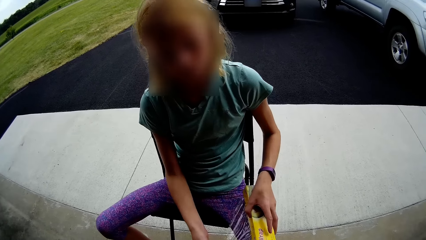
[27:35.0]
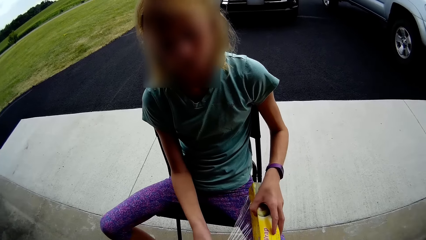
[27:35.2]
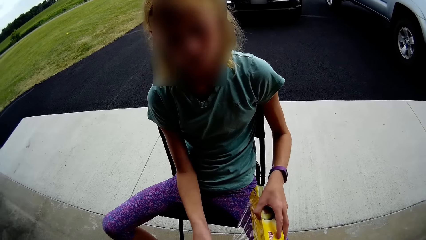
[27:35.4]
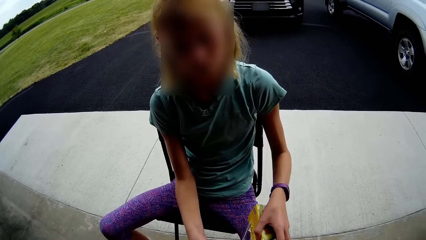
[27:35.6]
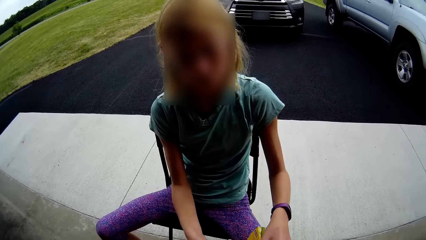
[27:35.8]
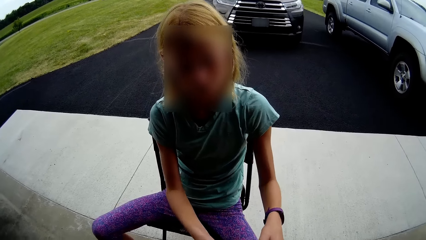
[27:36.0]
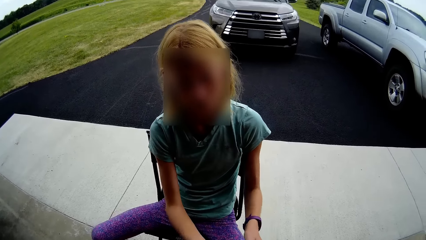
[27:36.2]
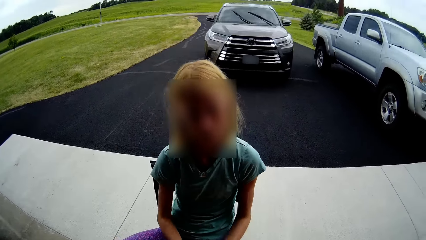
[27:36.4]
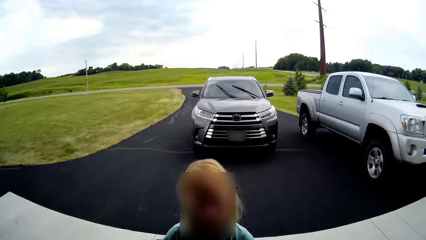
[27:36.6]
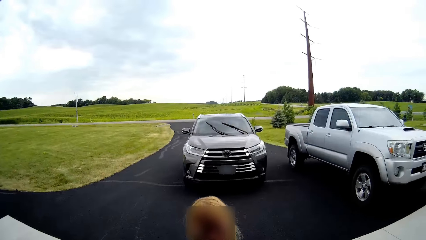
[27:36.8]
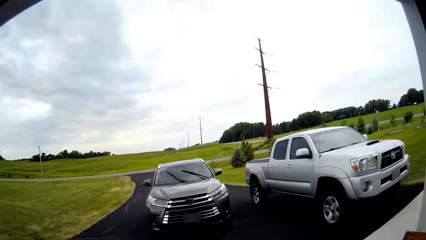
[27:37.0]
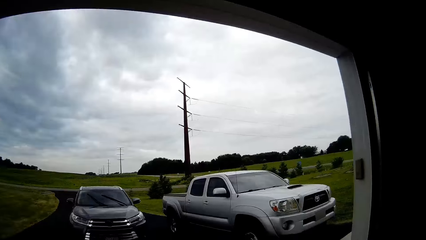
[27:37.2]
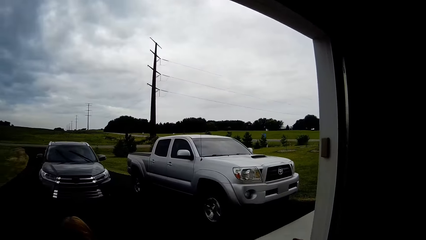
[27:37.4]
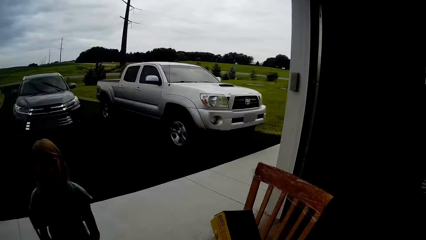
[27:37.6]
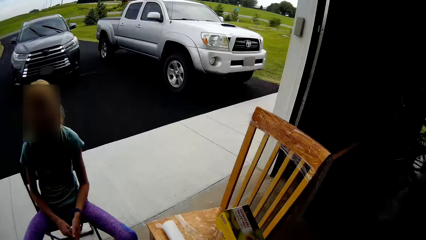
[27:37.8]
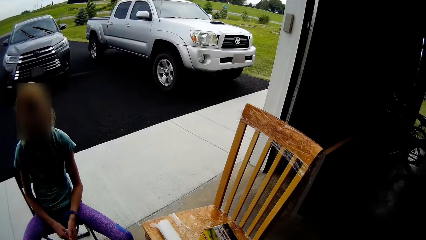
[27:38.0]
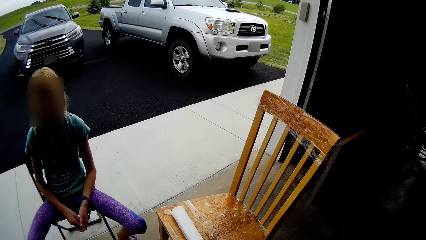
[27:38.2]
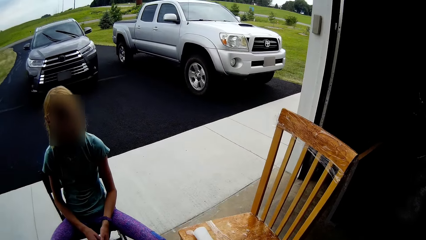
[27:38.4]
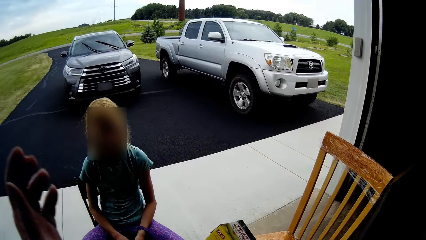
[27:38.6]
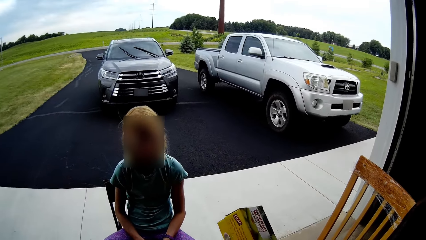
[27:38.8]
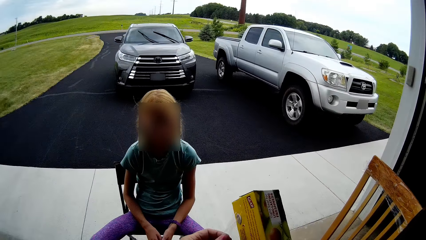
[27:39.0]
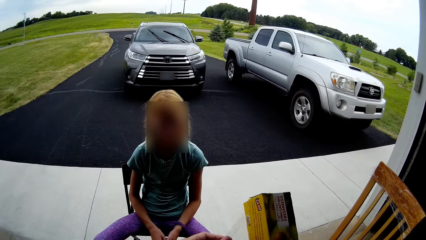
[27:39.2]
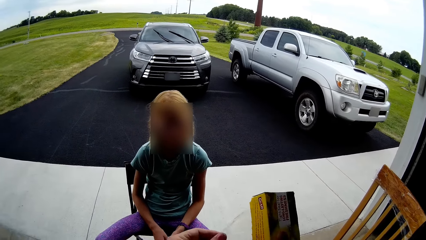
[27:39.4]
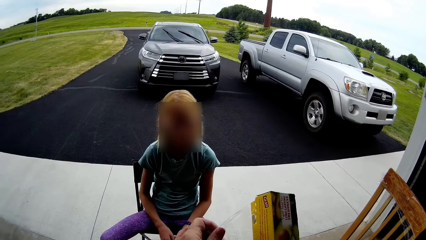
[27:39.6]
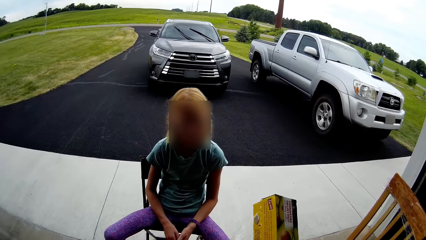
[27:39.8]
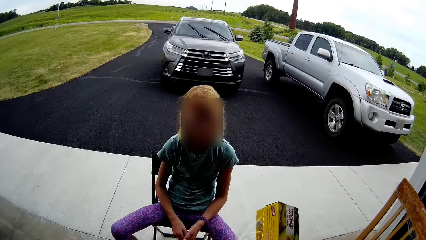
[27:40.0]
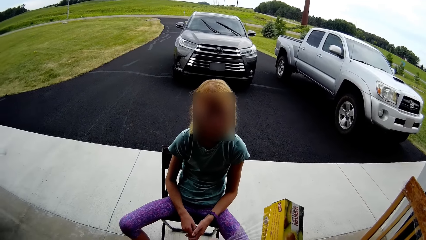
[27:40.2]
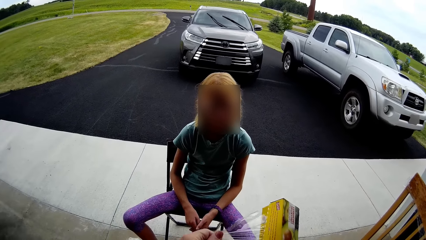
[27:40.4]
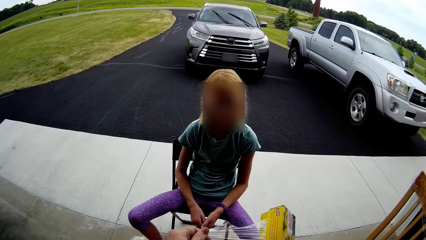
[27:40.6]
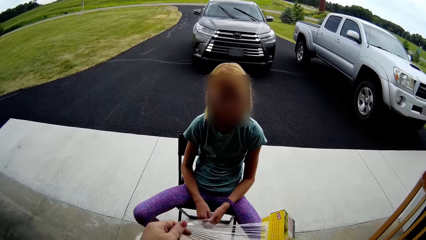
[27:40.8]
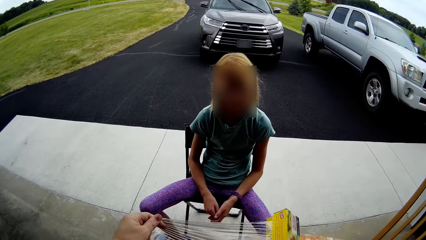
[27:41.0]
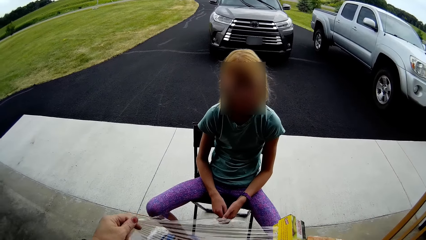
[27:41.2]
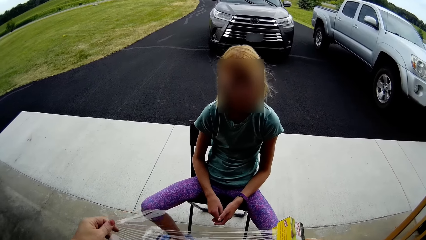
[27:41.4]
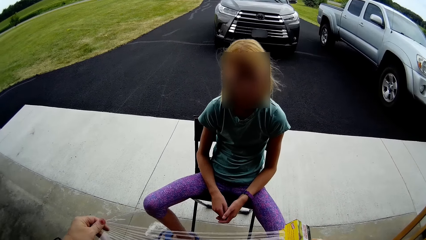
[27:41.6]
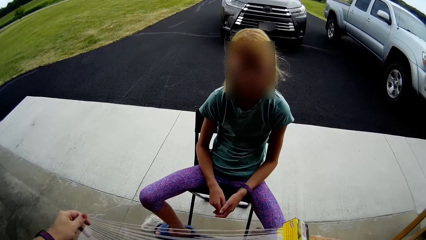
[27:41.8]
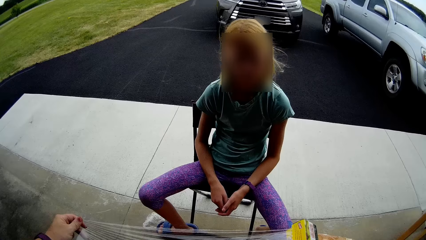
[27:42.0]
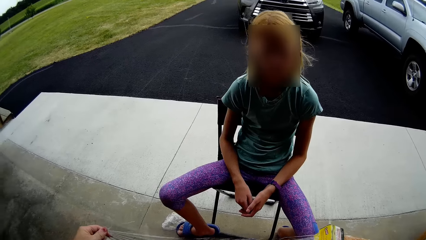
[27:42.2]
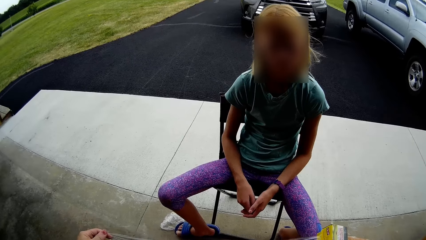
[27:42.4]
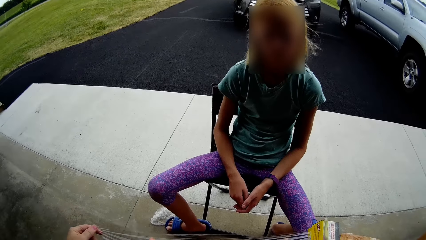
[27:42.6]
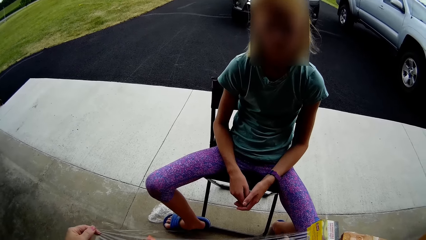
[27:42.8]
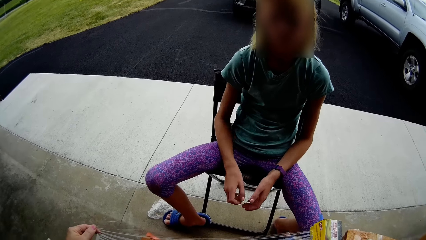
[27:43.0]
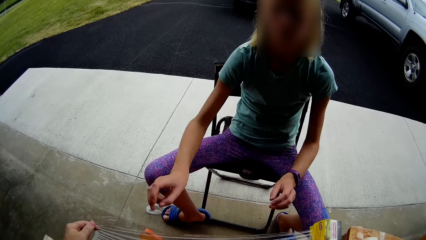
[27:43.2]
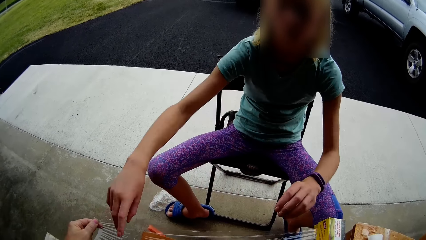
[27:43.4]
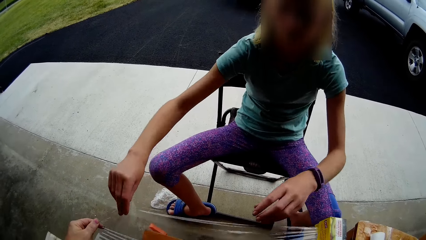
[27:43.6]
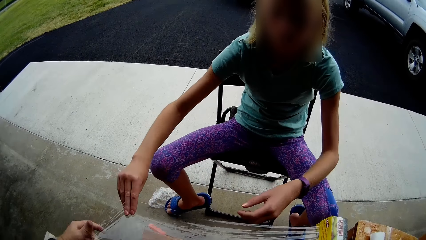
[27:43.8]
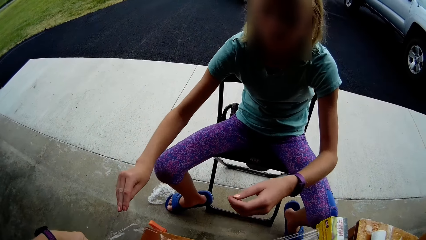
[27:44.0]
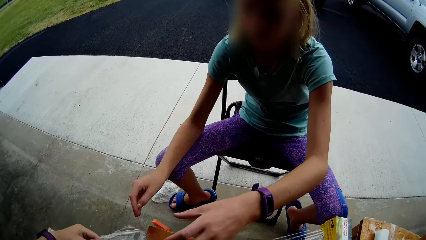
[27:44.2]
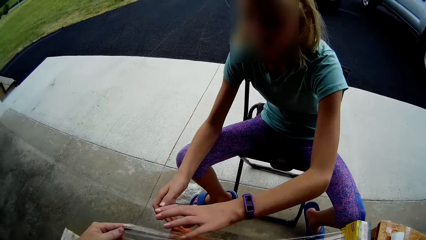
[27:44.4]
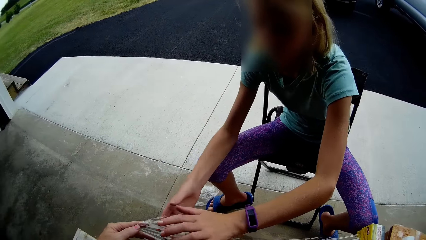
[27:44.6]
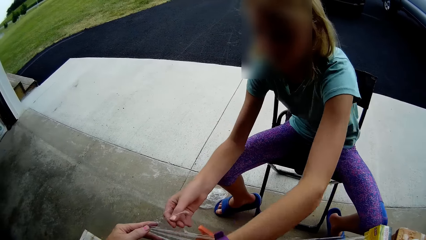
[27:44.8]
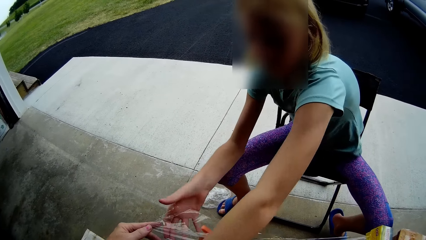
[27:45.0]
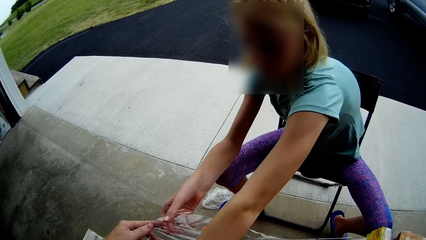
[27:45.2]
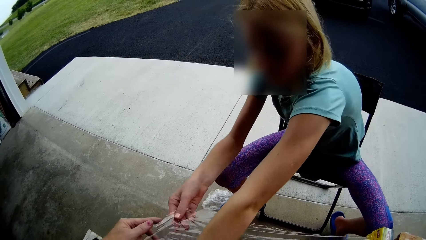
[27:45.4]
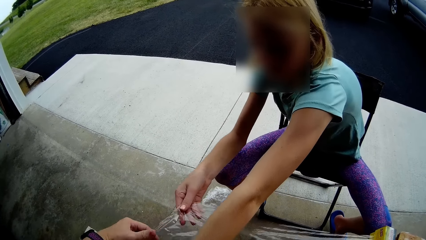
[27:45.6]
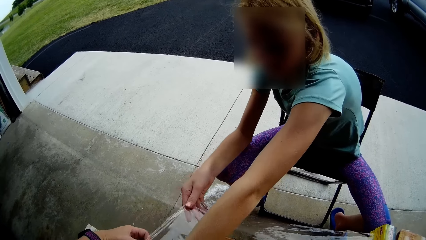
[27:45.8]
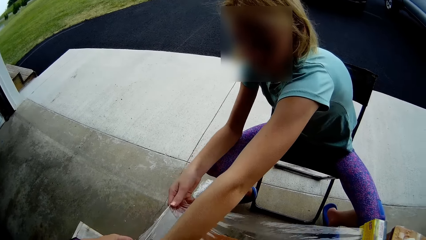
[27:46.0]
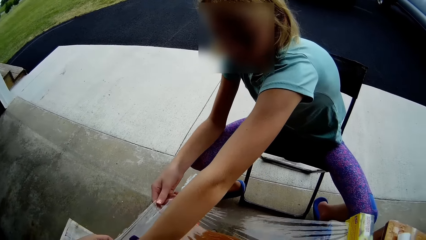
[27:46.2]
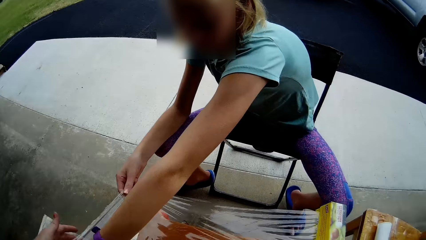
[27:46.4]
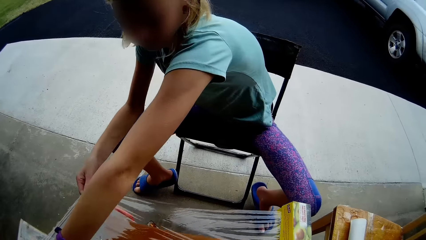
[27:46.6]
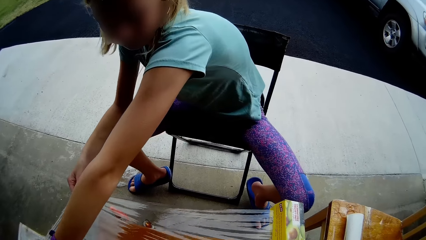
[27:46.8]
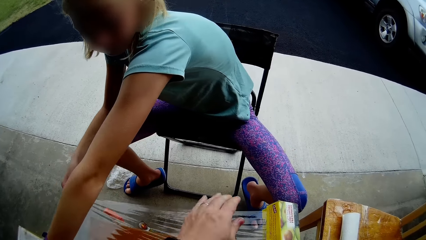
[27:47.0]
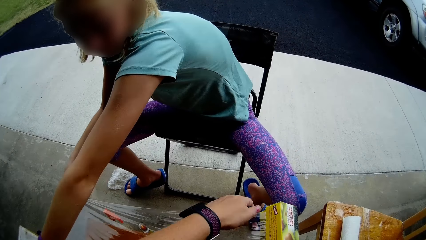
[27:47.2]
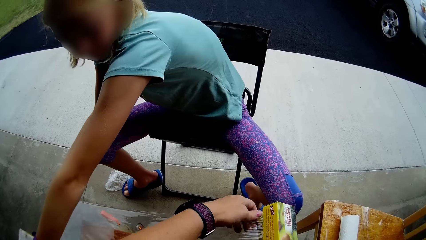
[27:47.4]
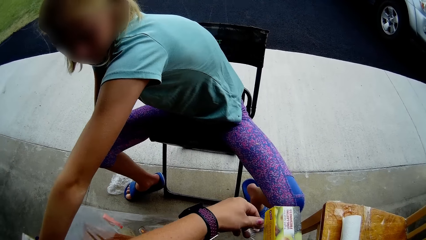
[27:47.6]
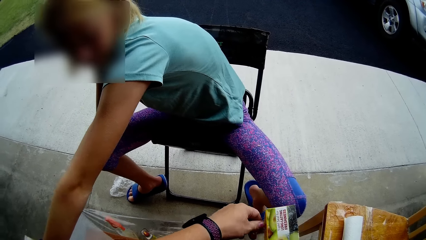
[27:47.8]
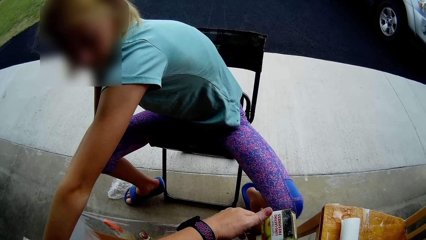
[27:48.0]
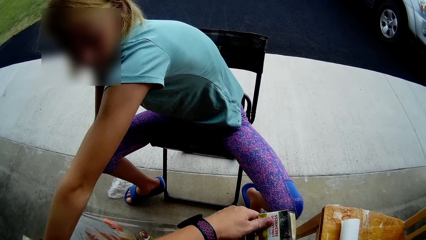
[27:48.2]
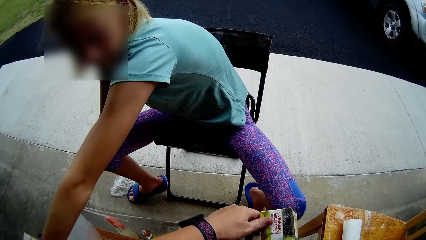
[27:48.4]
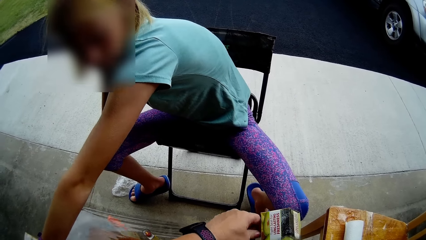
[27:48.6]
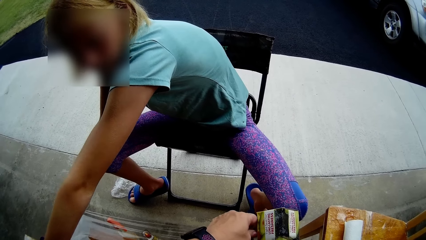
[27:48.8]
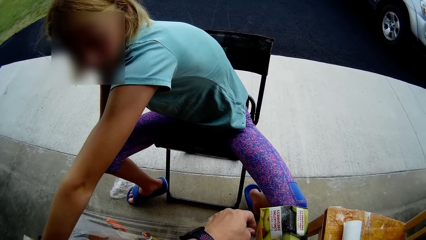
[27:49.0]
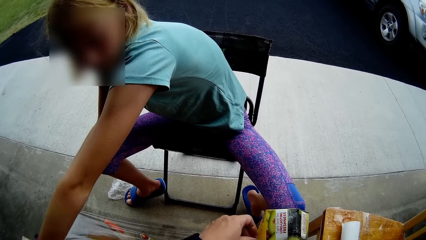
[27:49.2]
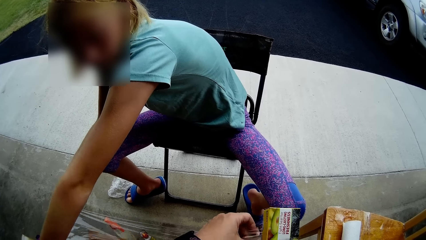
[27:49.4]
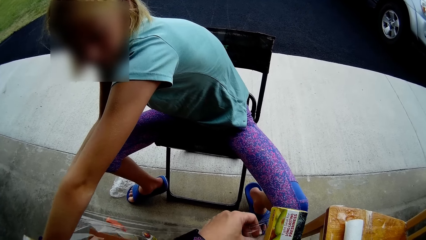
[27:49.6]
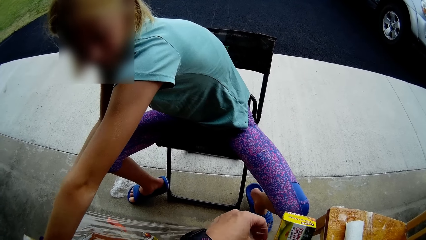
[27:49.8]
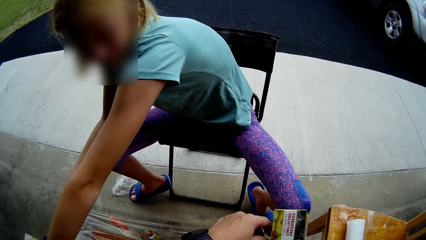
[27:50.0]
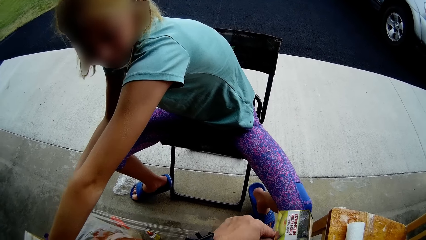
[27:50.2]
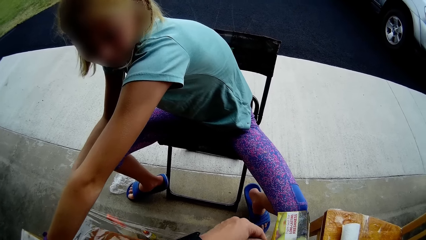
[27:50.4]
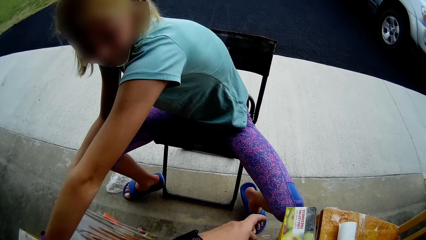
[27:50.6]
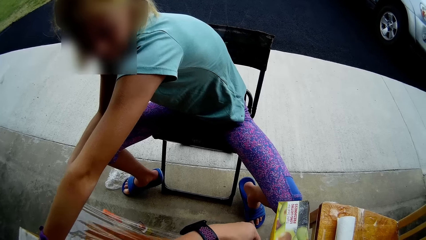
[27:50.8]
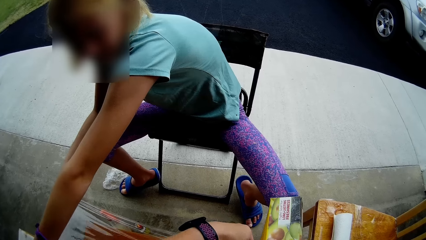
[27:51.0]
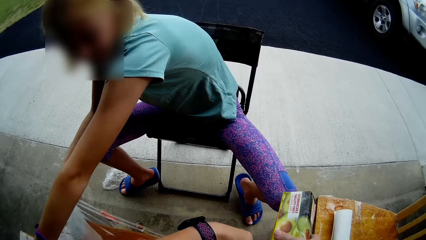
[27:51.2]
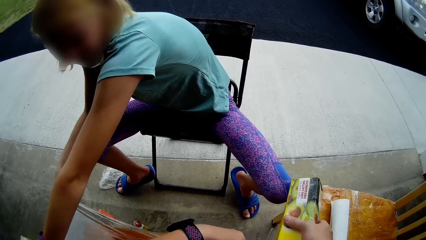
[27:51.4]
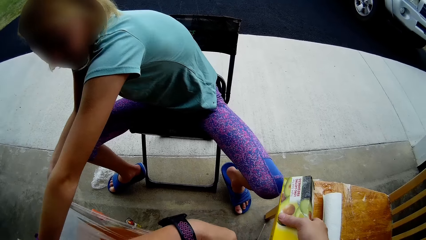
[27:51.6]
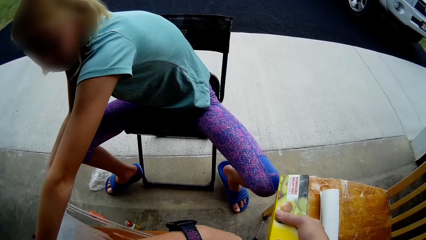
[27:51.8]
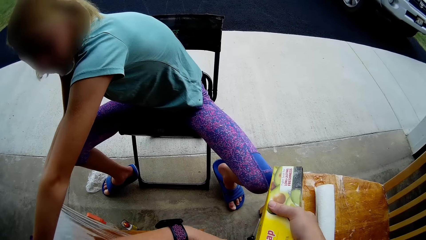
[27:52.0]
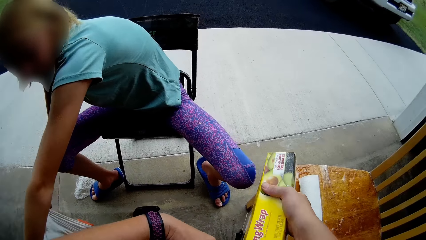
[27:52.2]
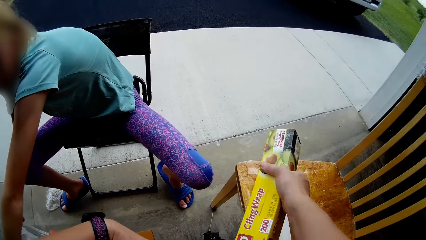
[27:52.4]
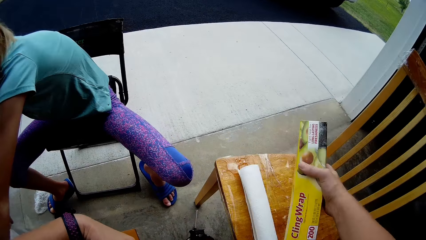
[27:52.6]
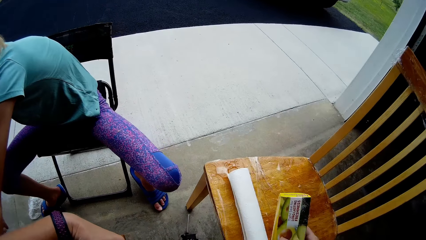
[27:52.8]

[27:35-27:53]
A person holds the foil paper well. The person gives the camera wearer the foil paper. The camera wearer moves the hands. They look around and pull the foil paper. They move the hand. They remove the polythene paper from the box. The person looks at the camera wearer. The camera wearer removes the polythene paper from the box. They pull the foil paper. The person touches the polythene paper. The camera wearer covers the table with the foil paper. The person holds part of the foil paper. The person covers the table with the foil paper. The camera wearer covers the table with the foil paper. The person covers the table with the foil paper. The camera wearer cuts the polythene paper. They pull the foil paper. They cut the foil paper.
